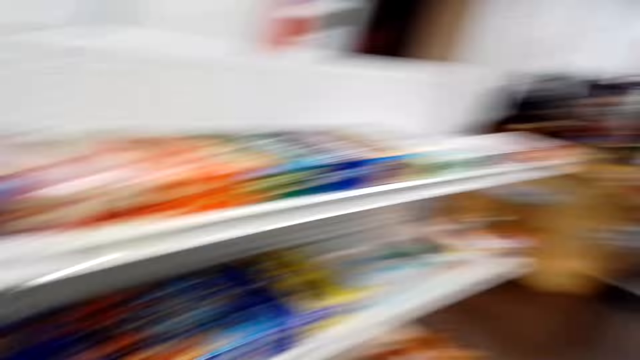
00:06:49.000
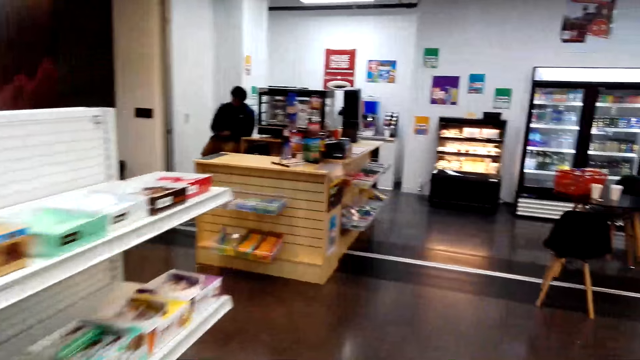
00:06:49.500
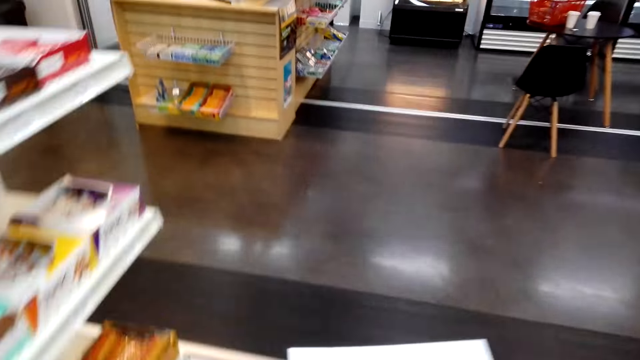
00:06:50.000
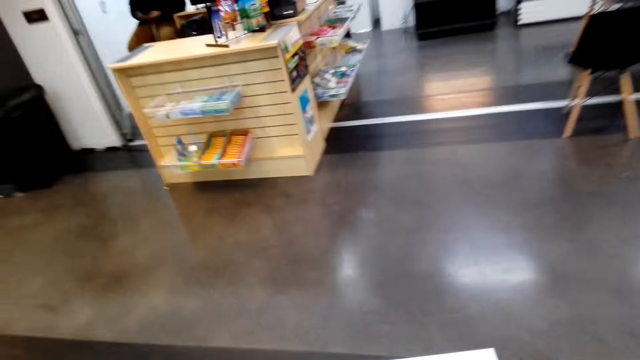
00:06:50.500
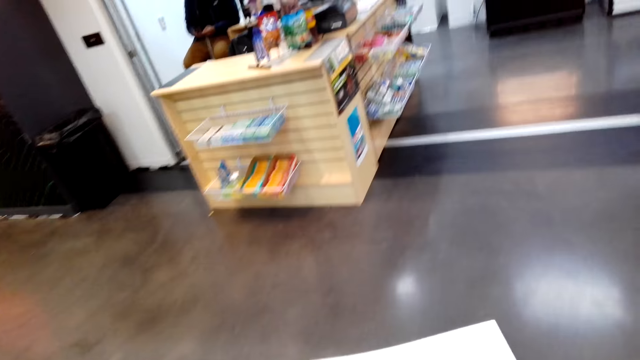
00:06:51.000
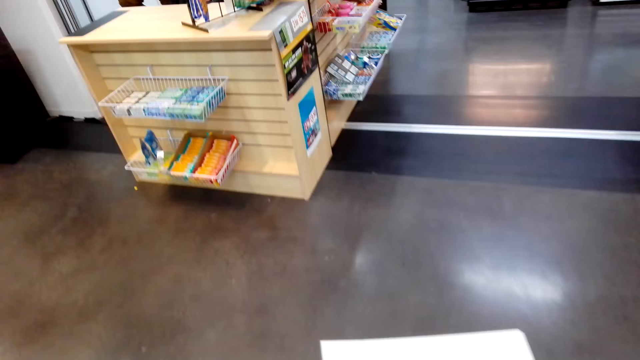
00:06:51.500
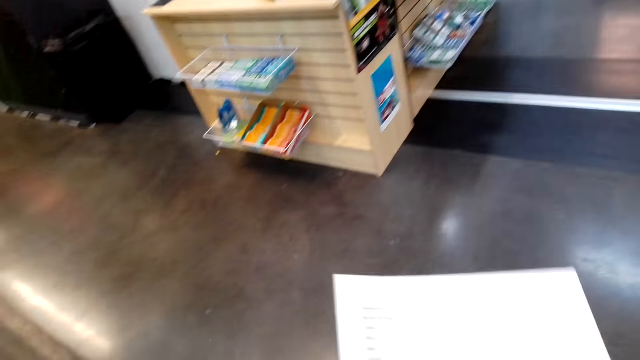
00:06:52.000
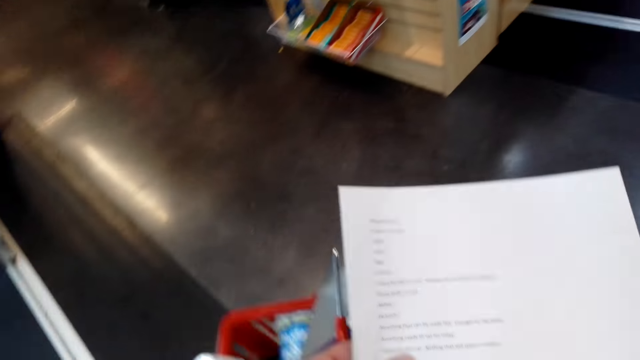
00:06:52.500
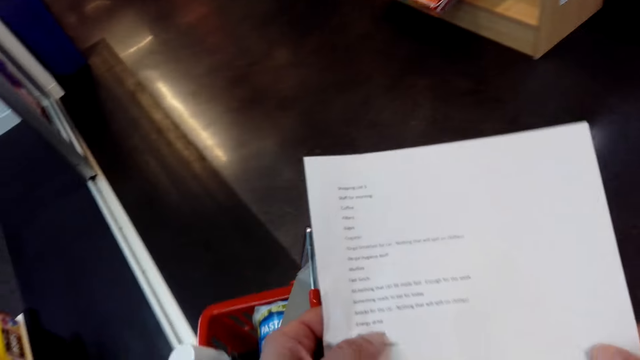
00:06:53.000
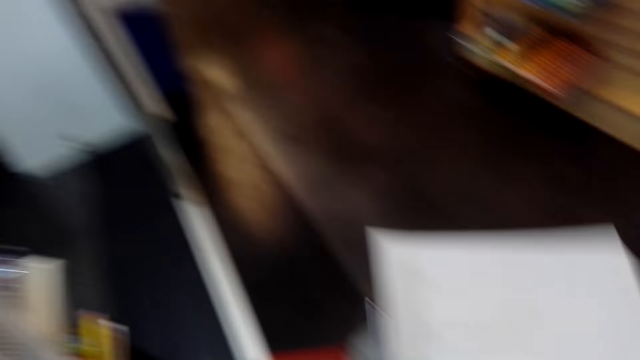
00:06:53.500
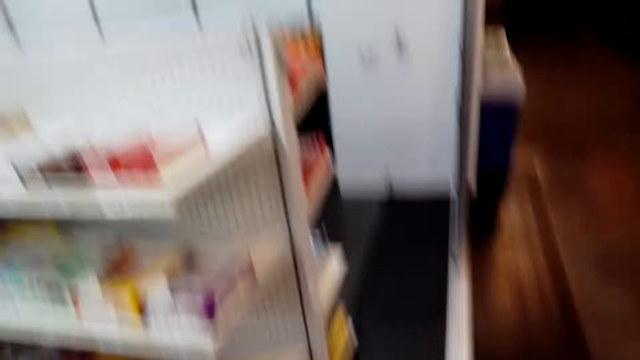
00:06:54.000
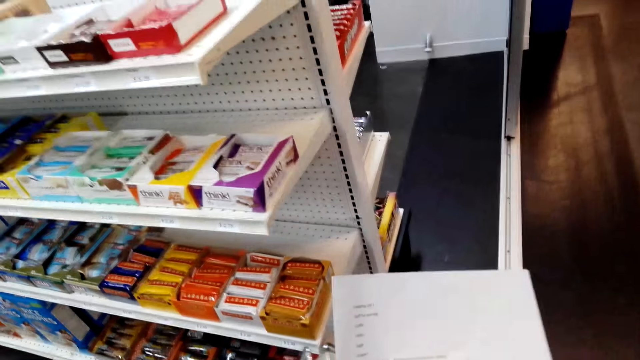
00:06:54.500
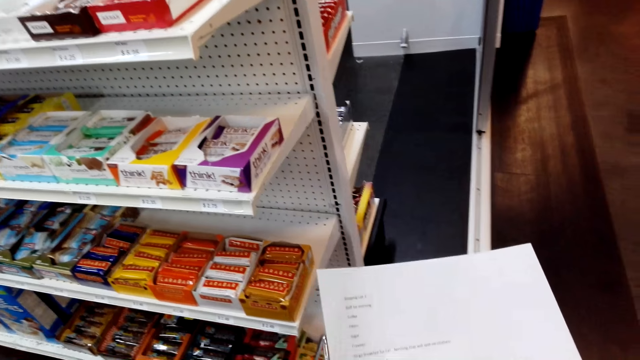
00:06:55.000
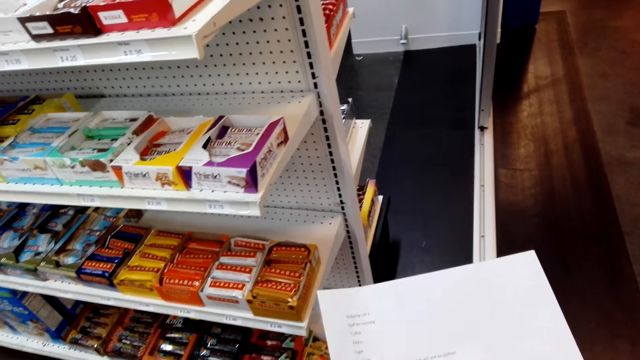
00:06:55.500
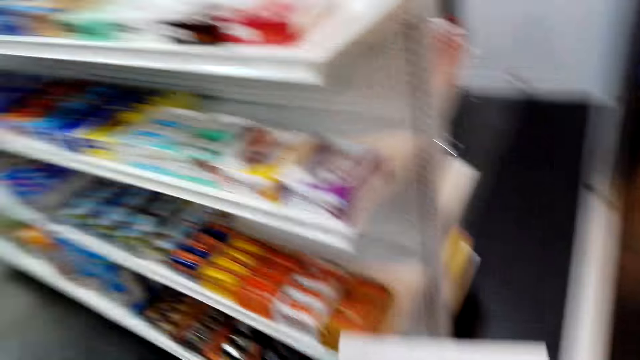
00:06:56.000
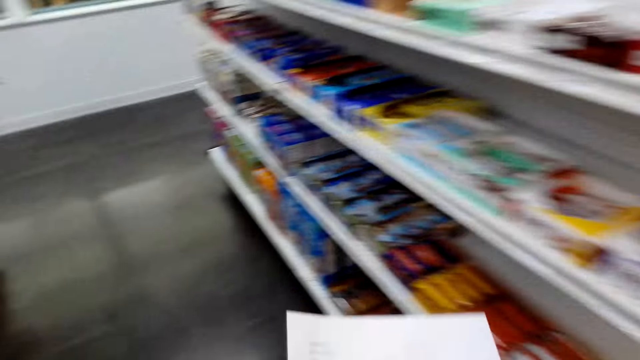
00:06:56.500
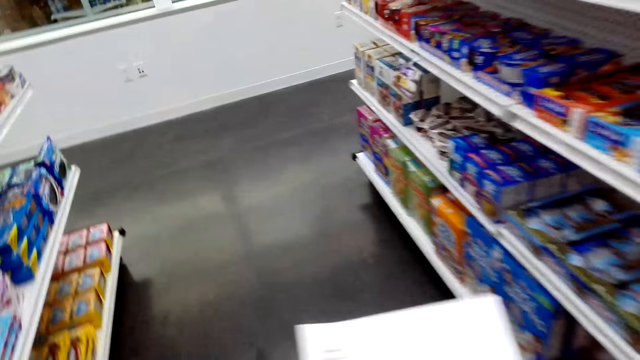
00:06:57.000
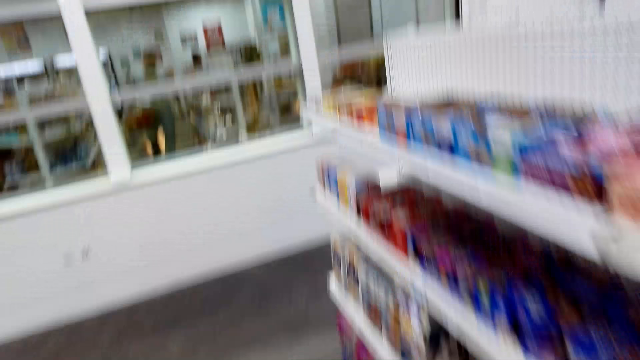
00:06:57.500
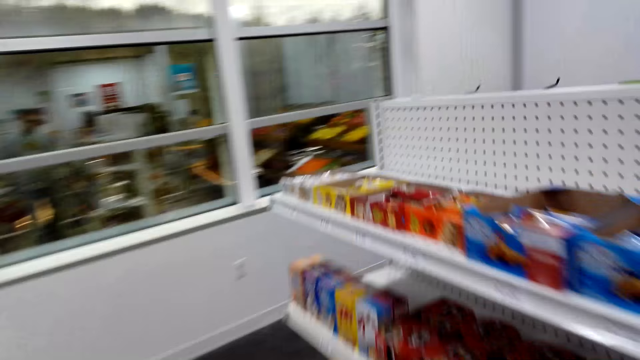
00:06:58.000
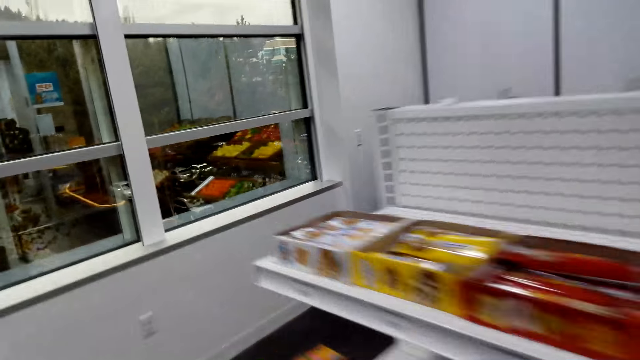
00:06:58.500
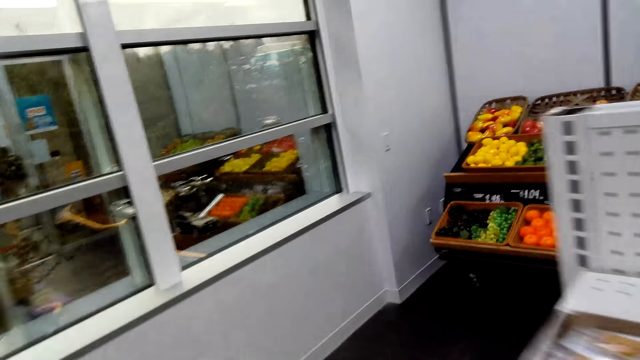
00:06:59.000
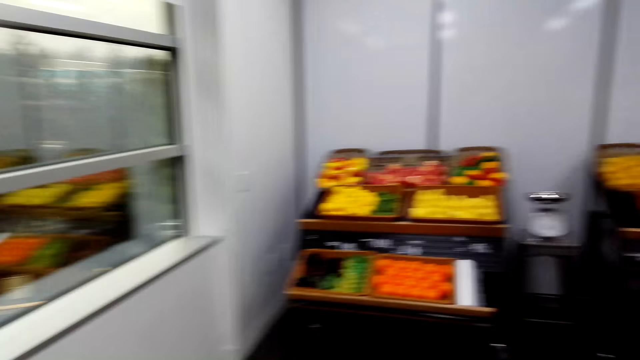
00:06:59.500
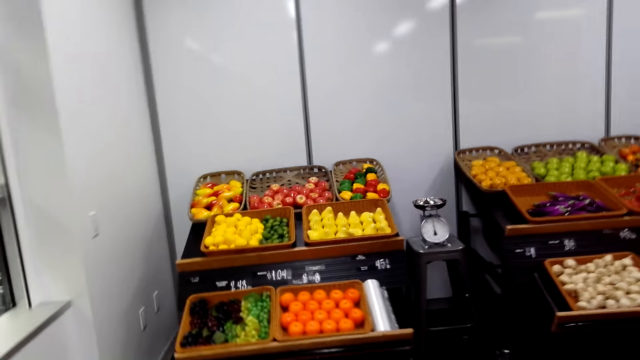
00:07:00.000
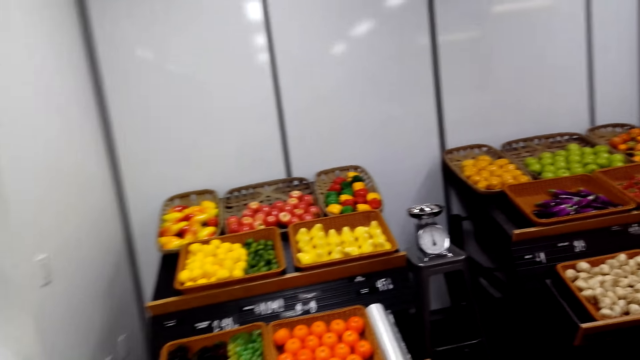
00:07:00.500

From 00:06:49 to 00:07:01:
The camera wearer walks around the supermarket.

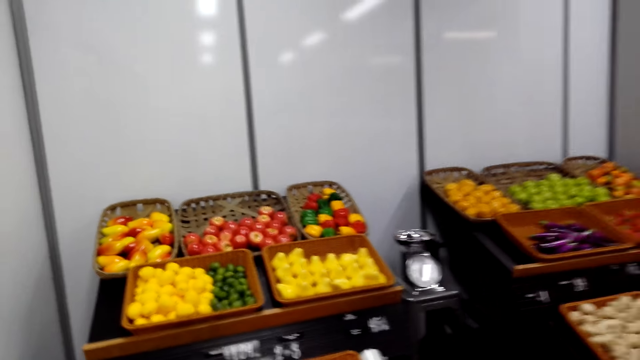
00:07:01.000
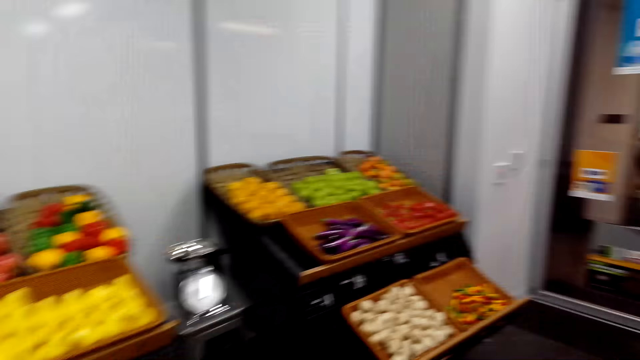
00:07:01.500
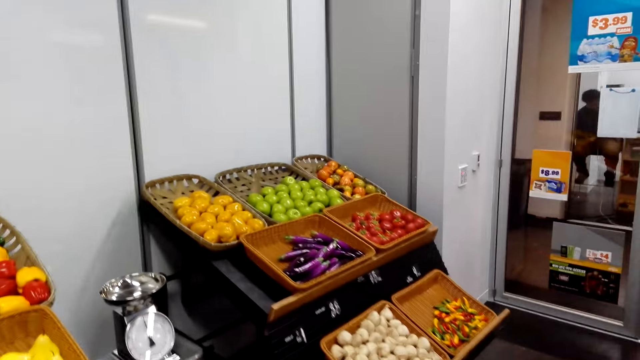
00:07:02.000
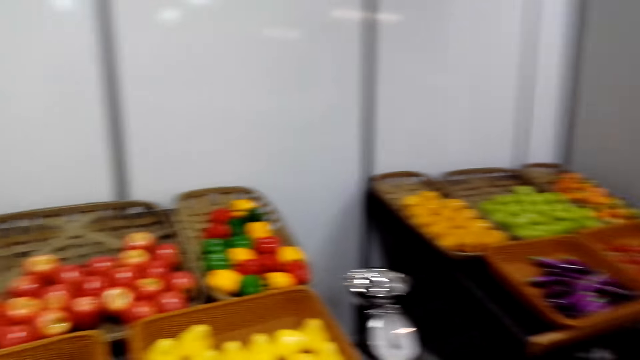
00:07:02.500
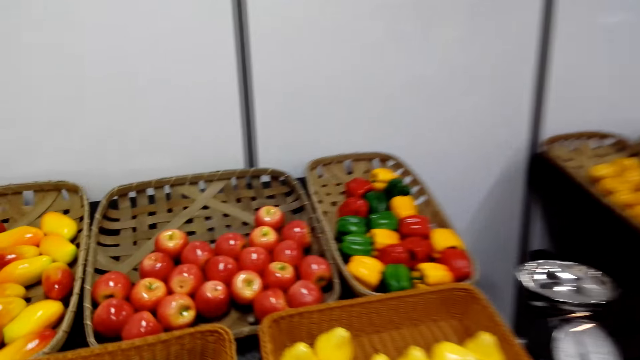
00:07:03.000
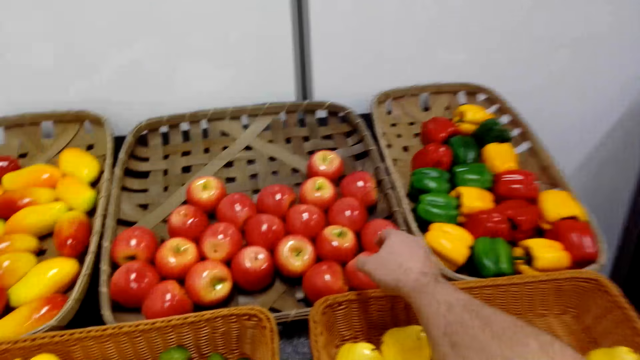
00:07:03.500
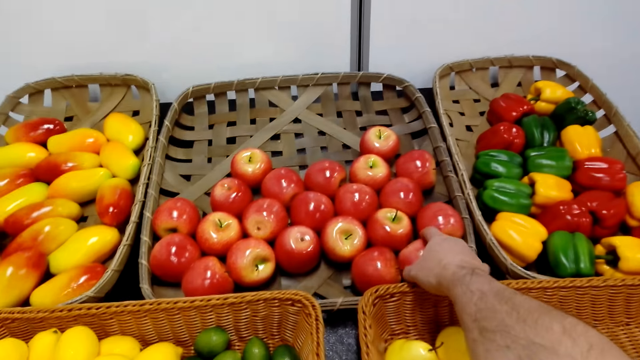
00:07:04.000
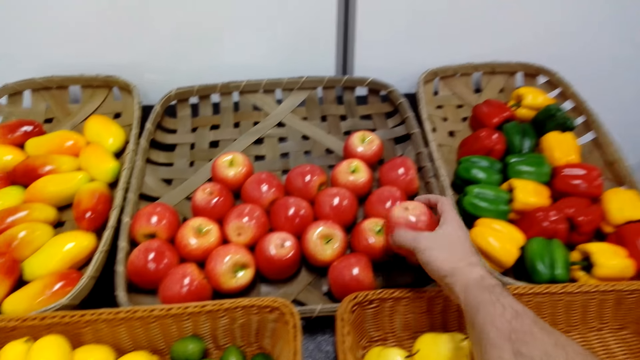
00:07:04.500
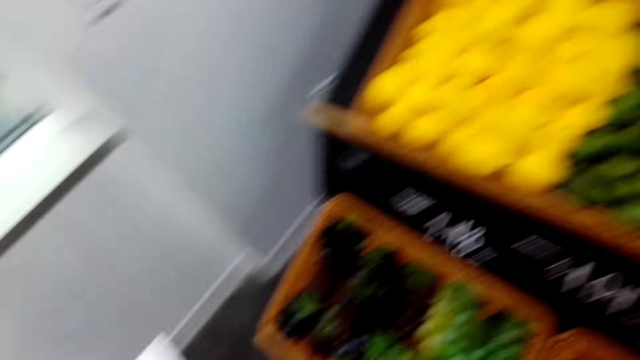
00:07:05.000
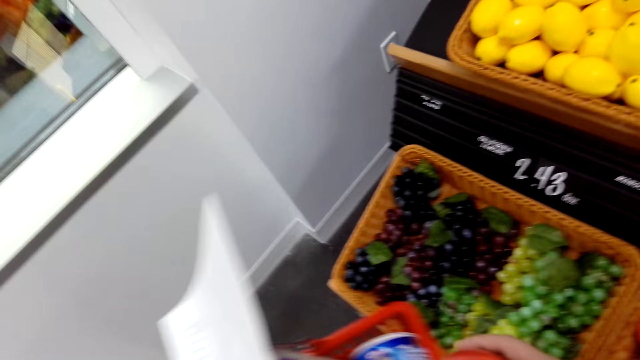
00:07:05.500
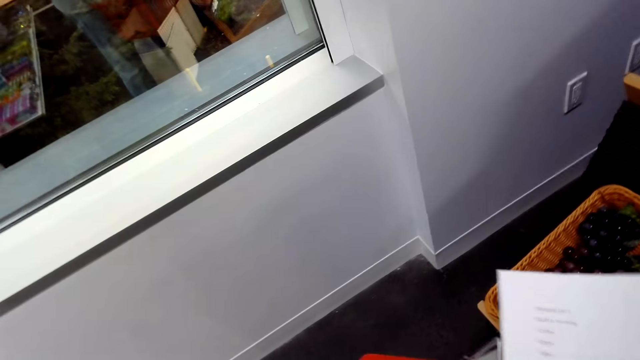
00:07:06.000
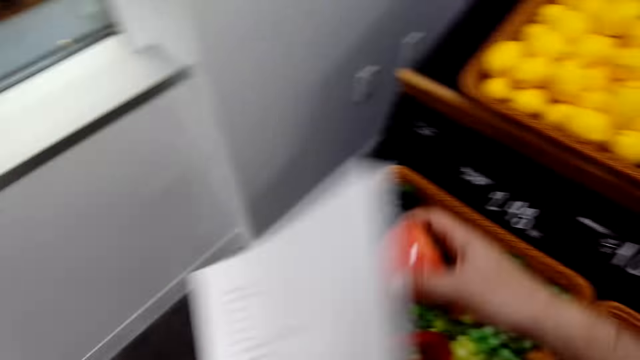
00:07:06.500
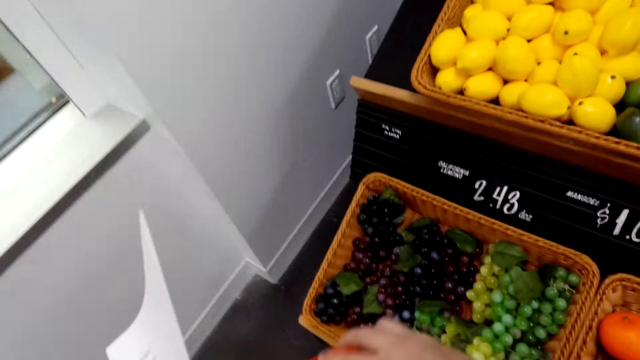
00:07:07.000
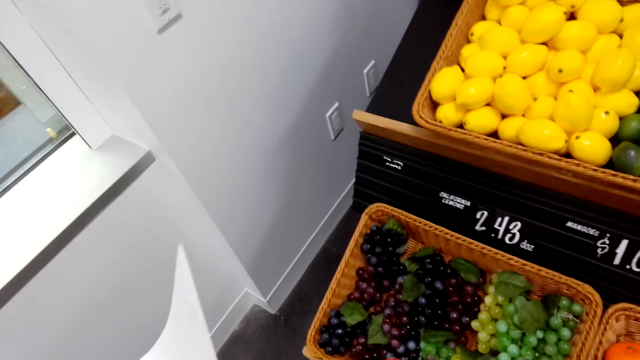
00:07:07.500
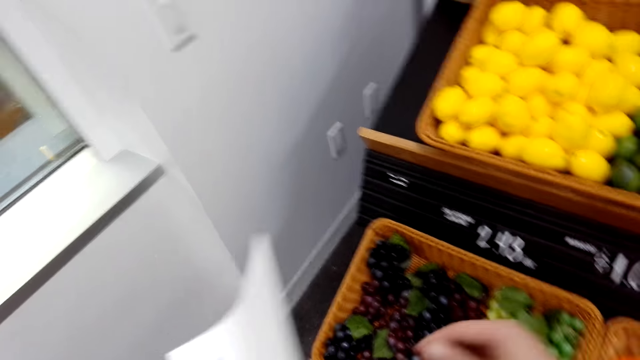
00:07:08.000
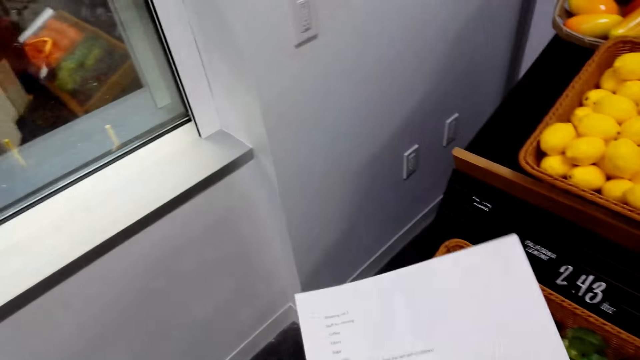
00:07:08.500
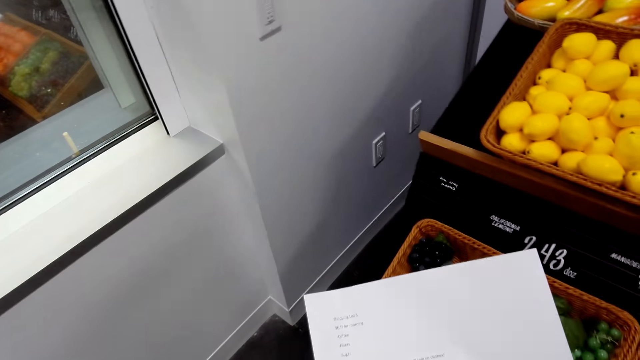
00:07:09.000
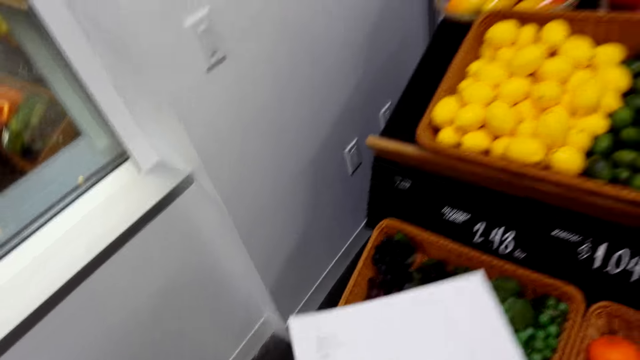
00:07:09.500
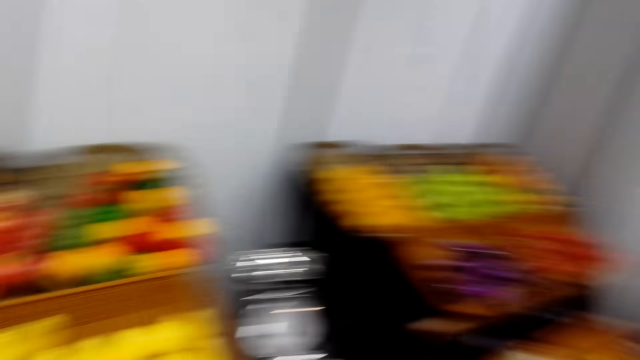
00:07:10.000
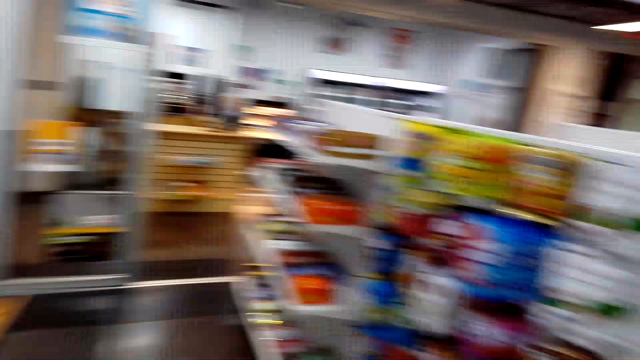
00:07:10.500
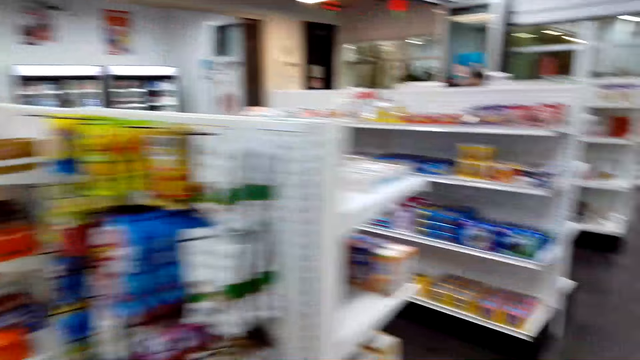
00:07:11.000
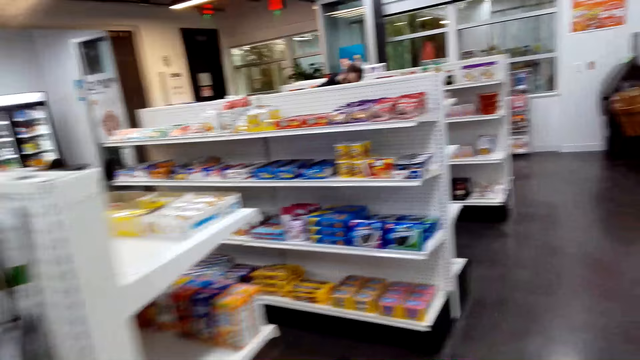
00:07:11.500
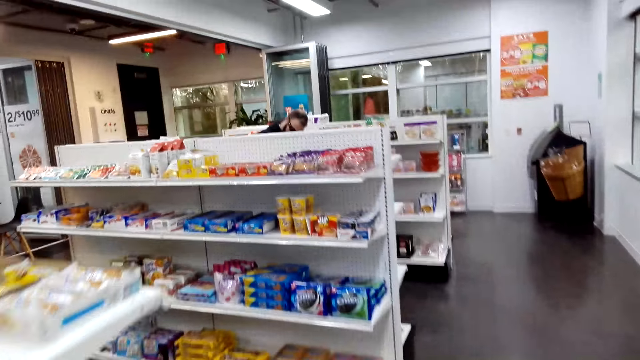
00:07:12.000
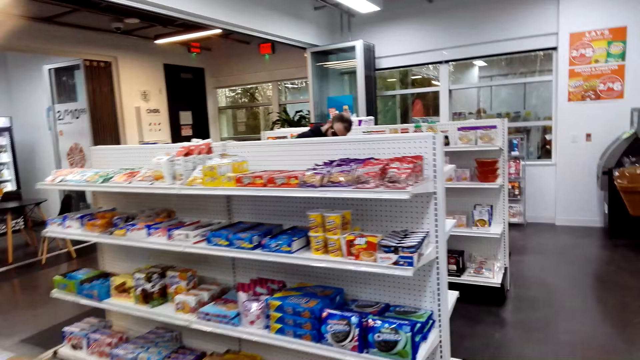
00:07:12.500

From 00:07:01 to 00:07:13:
The camera wearer picks up an apple. They put the apple in the shopping bucket. They look at the paper. They walk around the supermarket.
